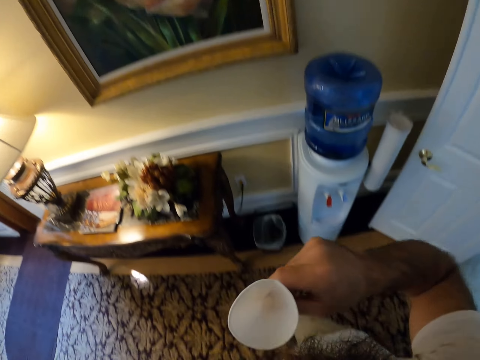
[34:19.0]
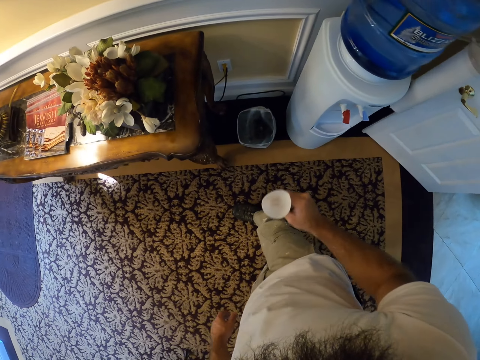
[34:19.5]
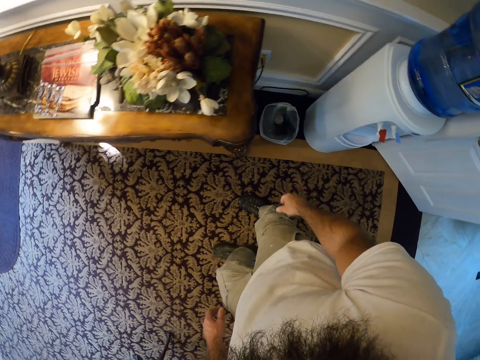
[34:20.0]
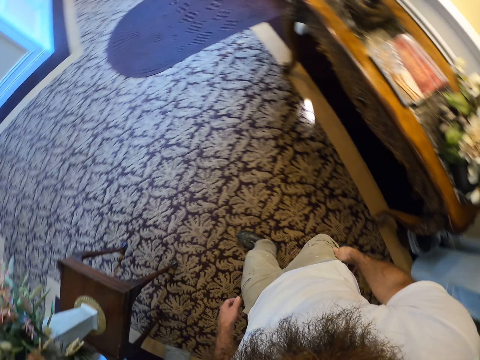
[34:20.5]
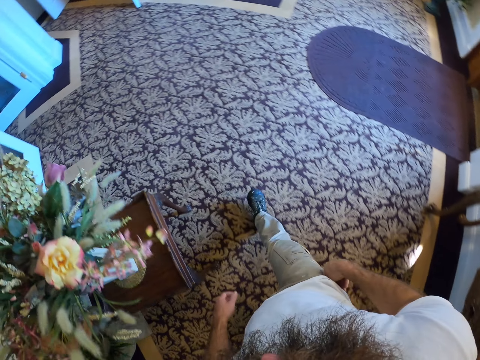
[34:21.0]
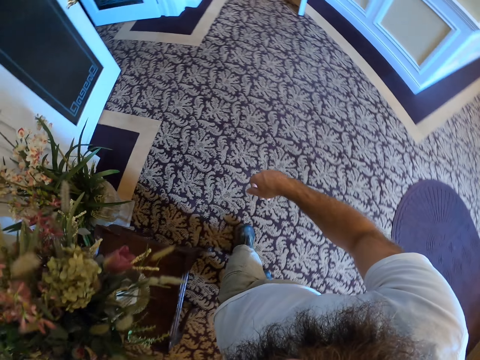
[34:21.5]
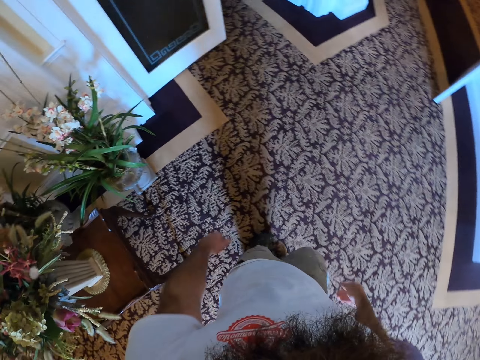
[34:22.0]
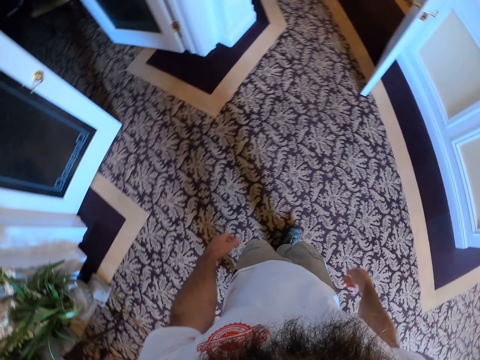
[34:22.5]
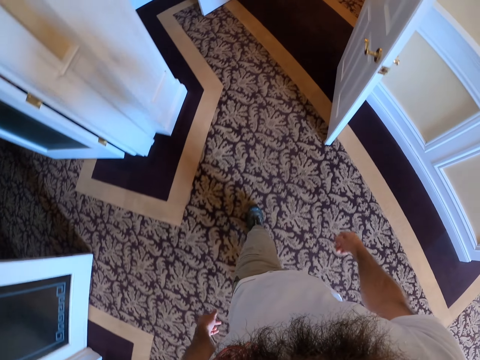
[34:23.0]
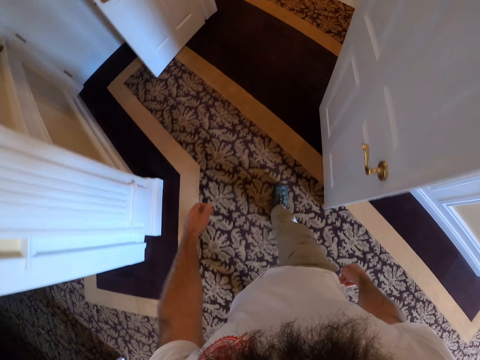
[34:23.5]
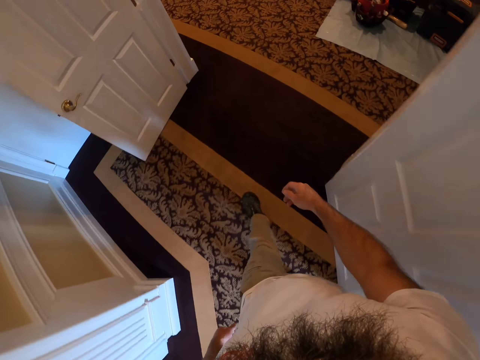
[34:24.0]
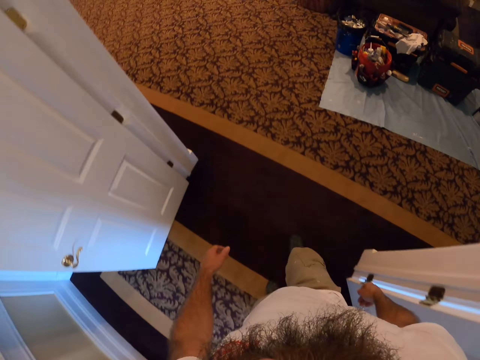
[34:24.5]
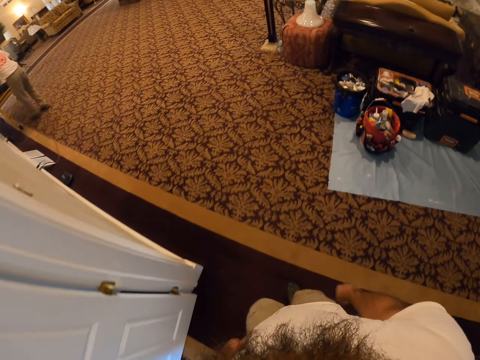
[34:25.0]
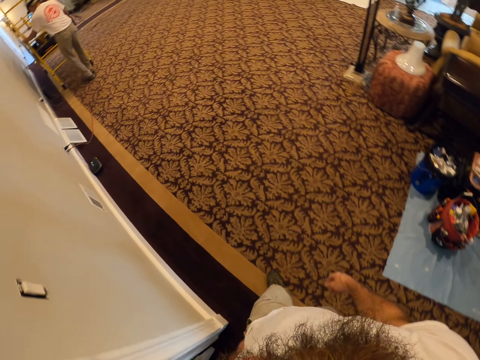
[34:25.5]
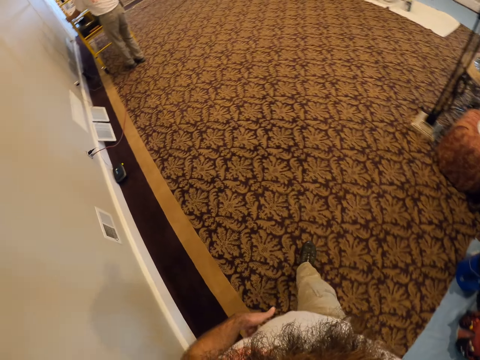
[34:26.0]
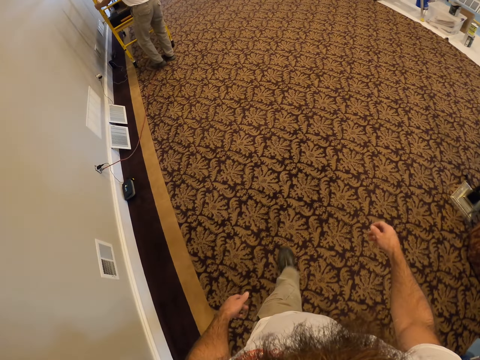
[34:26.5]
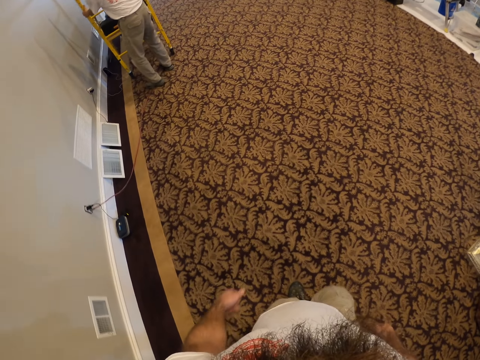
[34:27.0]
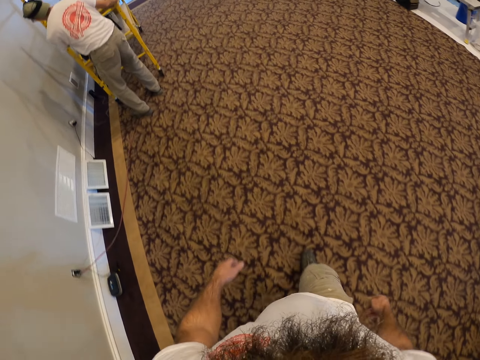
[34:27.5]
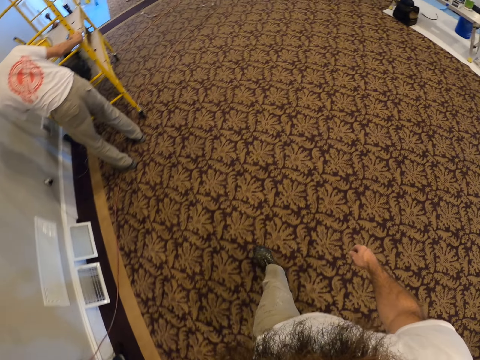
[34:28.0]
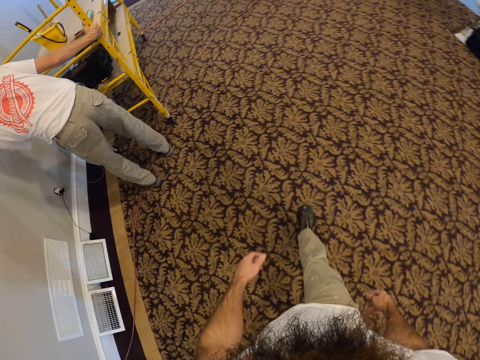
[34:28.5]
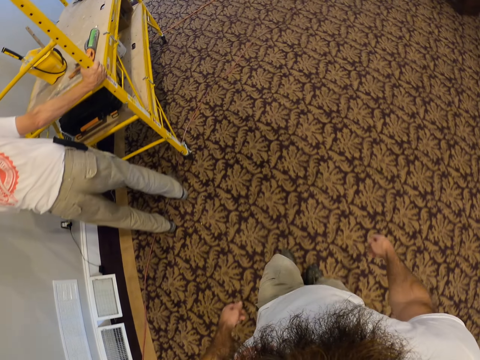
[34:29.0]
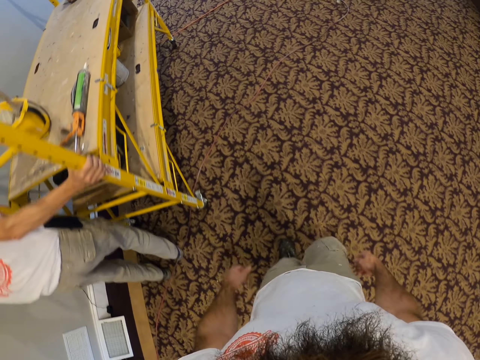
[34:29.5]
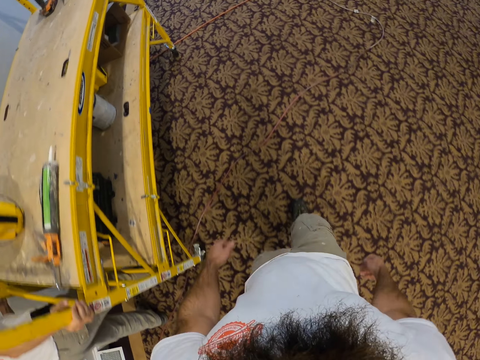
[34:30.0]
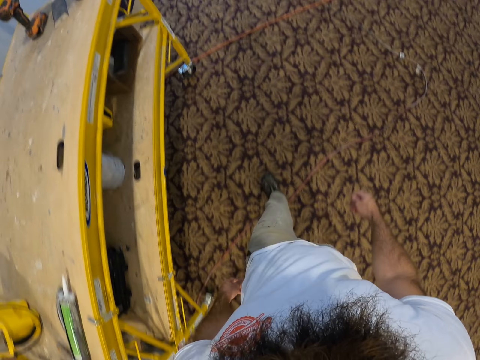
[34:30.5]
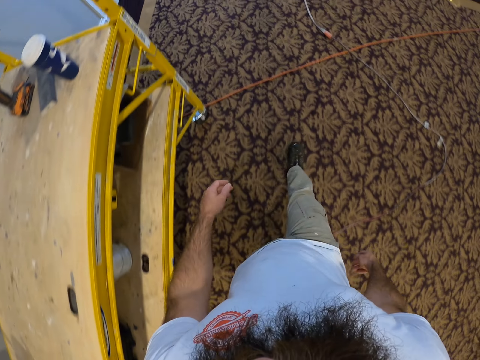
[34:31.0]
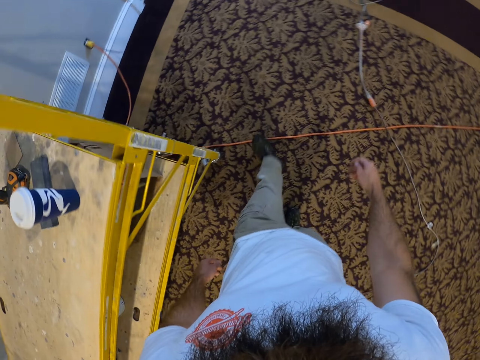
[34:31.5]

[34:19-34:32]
The camera wearer throws the cup in a trash bin with his right hand. He walks out of the lobby. A person holds a trolley.

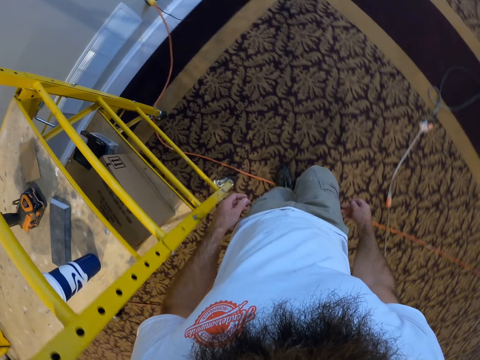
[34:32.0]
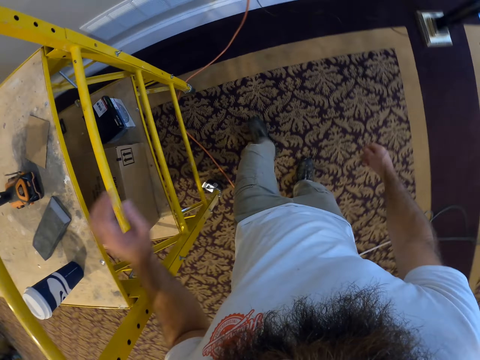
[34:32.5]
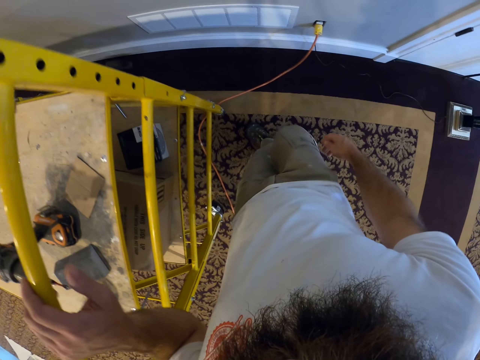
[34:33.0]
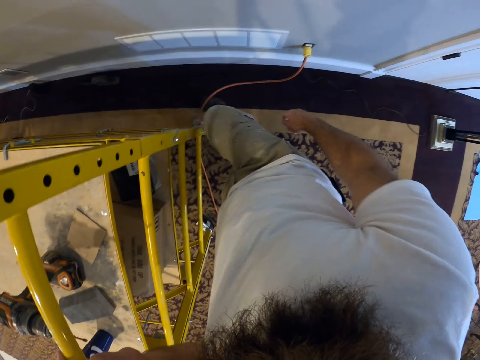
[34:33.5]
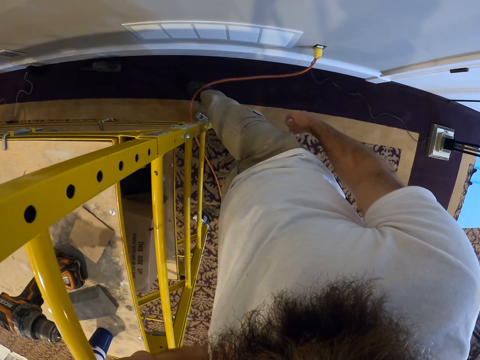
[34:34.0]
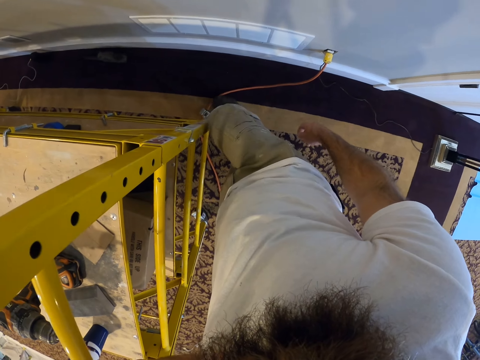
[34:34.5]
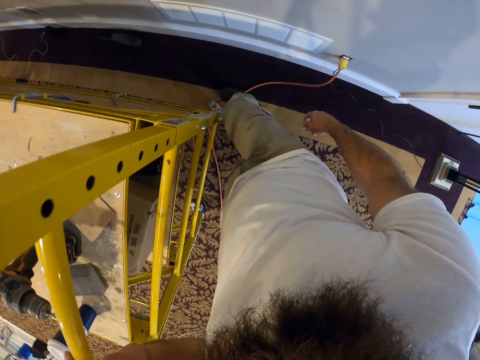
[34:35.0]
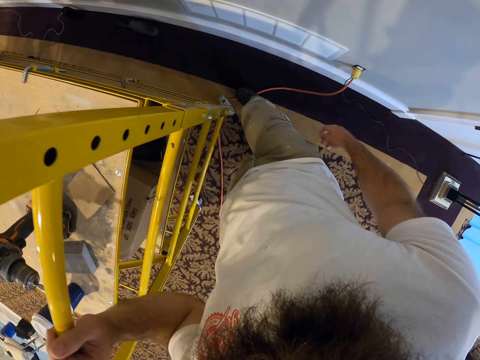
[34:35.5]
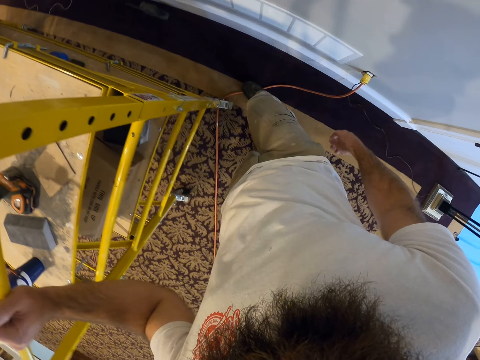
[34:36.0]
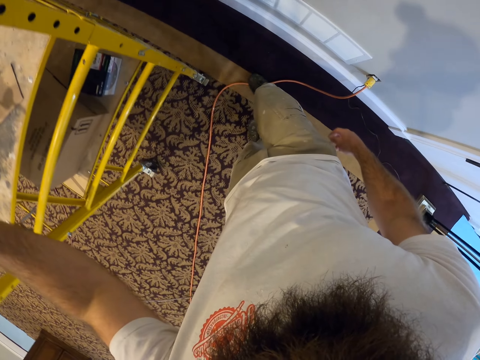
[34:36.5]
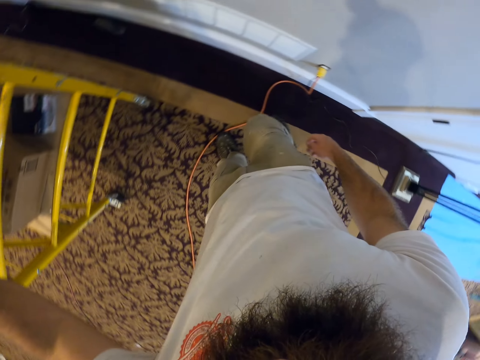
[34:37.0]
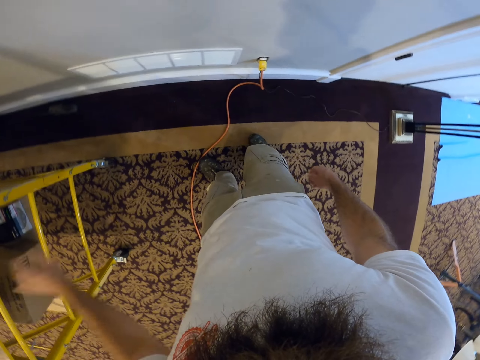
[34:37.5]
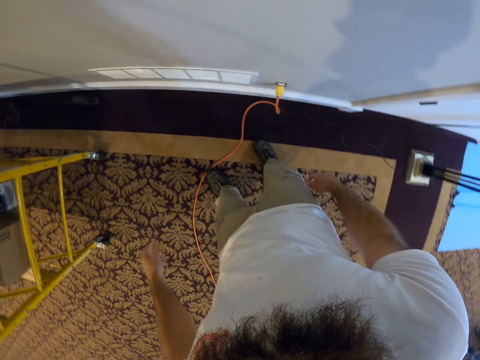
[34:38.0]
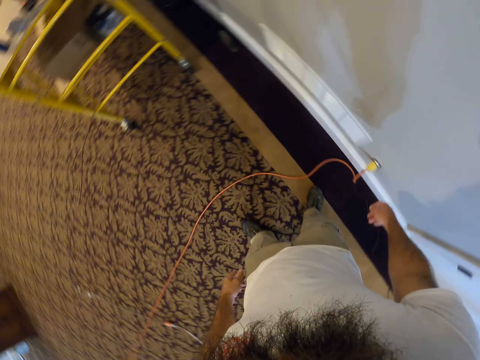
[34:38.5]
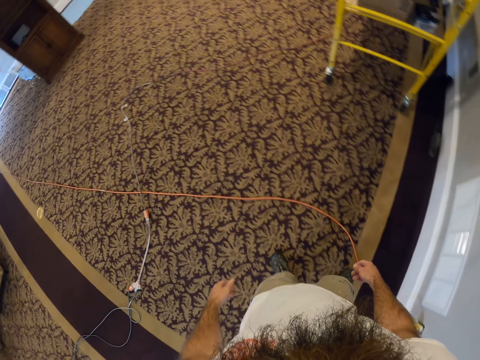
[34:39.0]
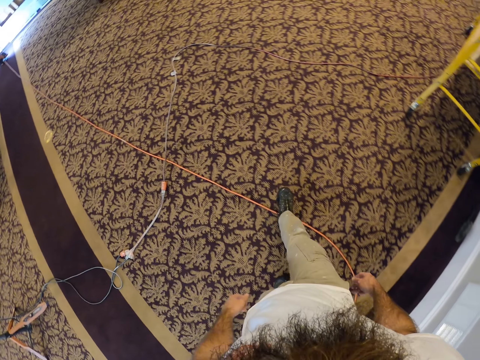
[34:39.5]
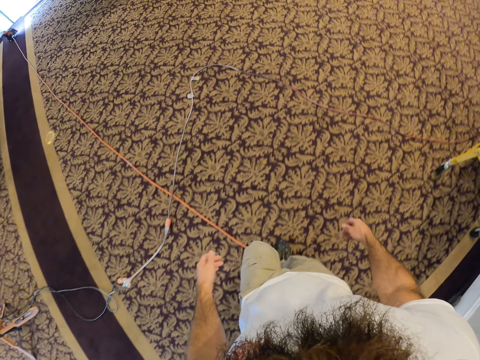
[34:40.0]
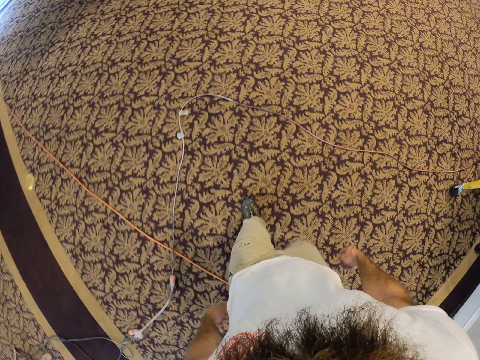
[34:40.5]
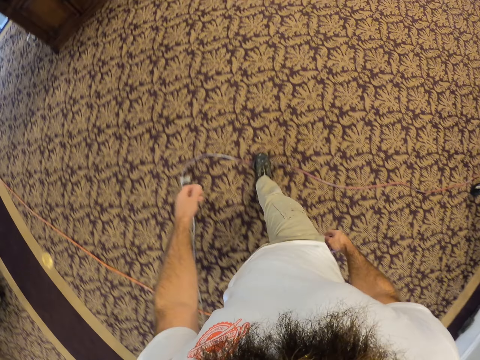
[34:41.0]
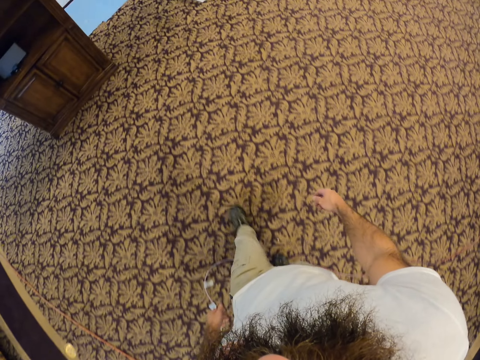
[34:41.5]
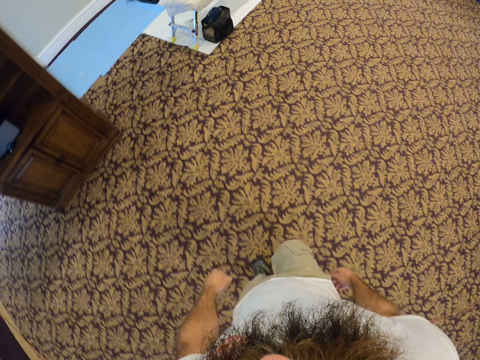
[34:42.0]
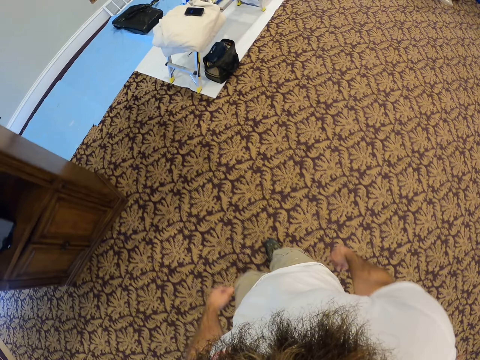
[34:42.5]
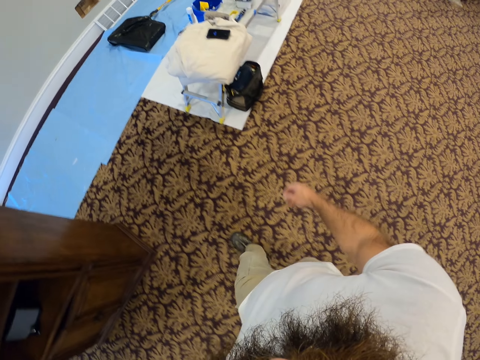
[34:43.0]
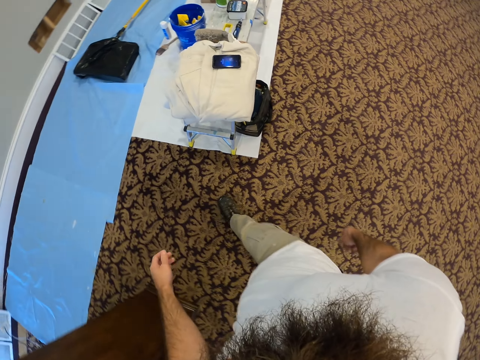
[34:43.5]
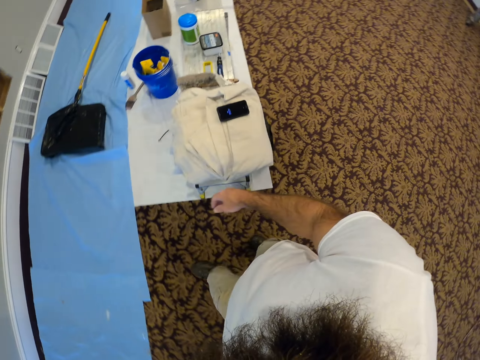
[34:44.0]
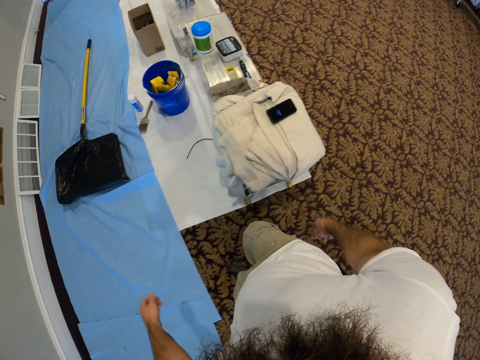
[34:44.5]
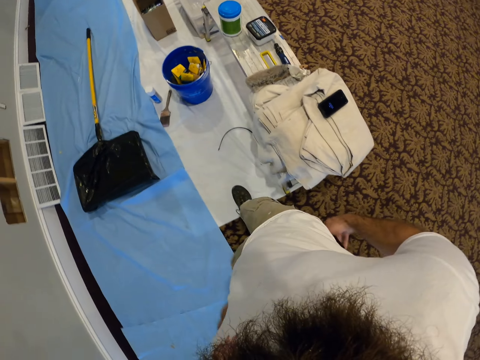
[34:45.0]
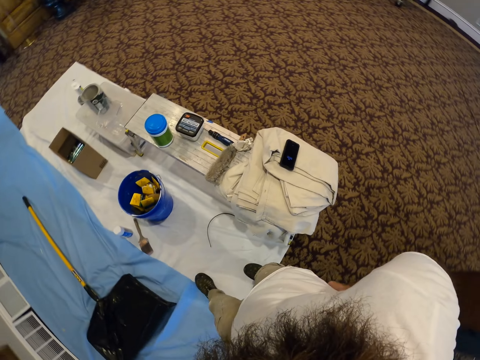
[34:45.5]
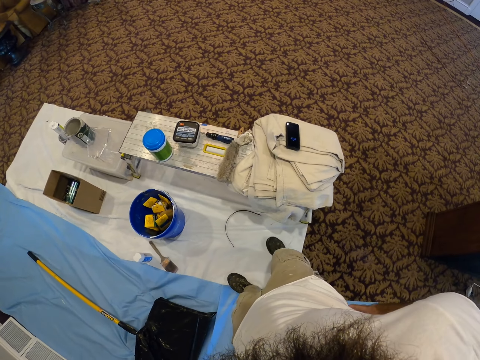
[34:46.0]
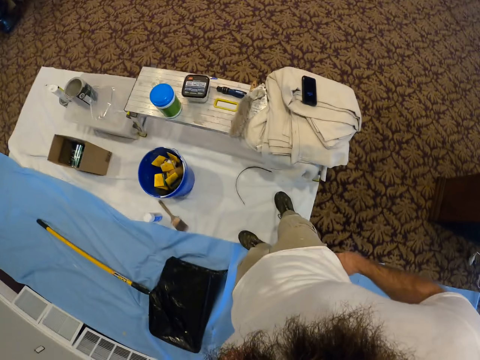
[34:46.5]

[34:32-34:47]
The camera wearer kicks the lock of a scaffold with his right leg. He holds the trolley and pushes the trolley. He pulls his trouser with both hands.
